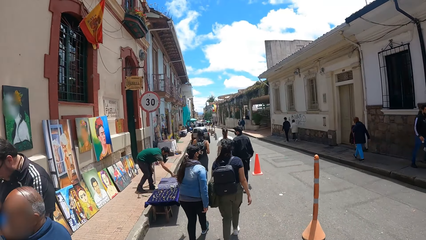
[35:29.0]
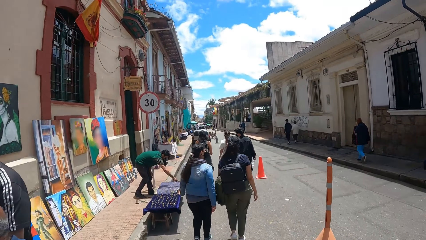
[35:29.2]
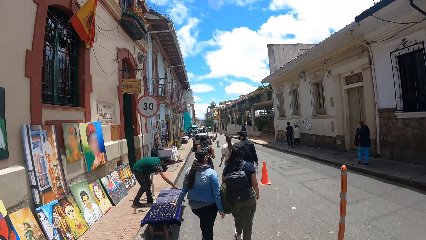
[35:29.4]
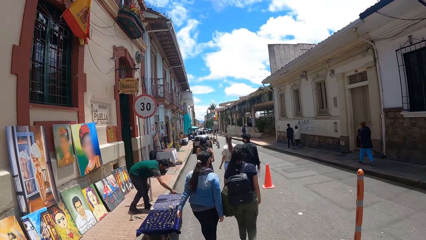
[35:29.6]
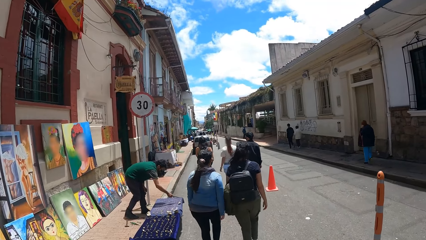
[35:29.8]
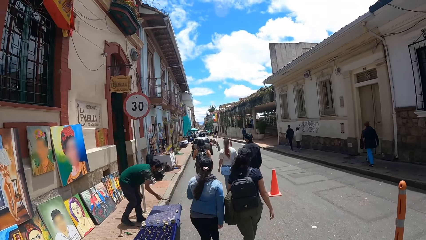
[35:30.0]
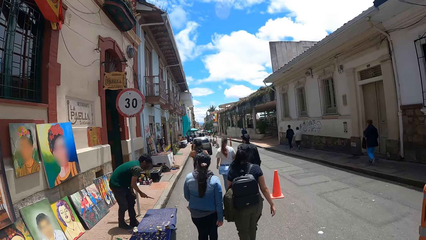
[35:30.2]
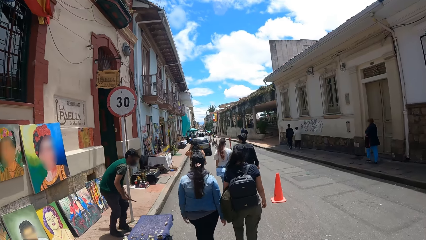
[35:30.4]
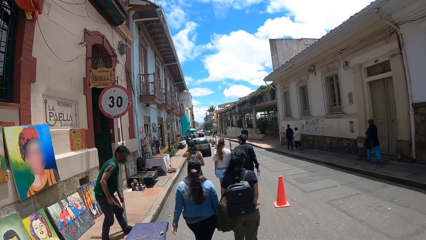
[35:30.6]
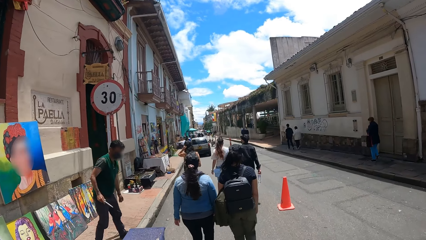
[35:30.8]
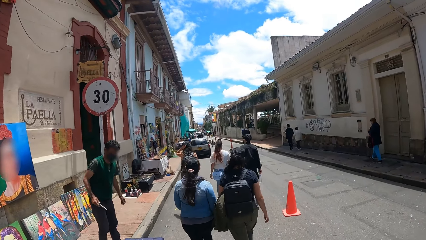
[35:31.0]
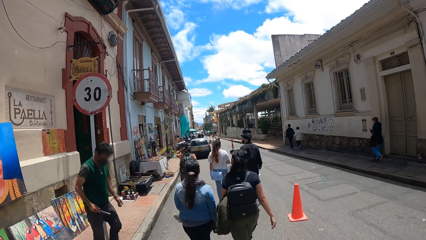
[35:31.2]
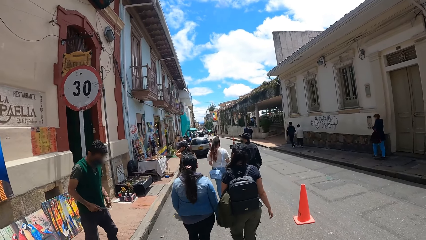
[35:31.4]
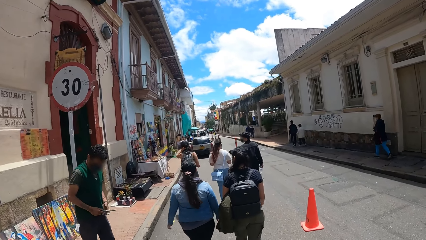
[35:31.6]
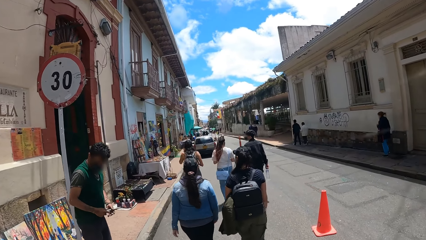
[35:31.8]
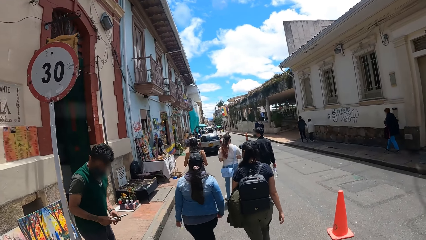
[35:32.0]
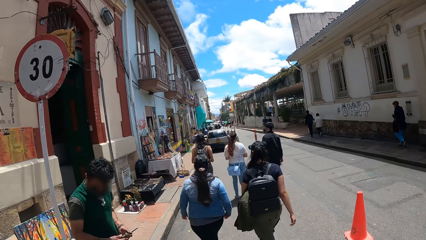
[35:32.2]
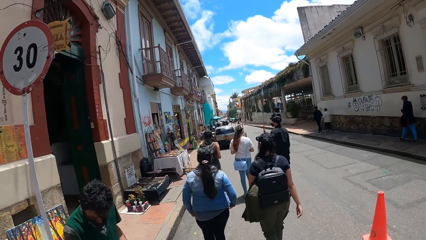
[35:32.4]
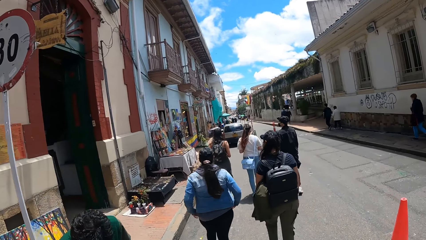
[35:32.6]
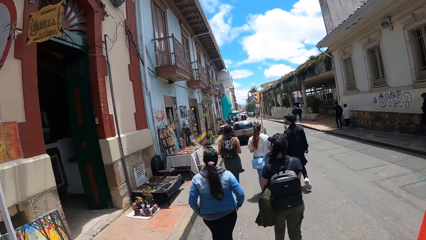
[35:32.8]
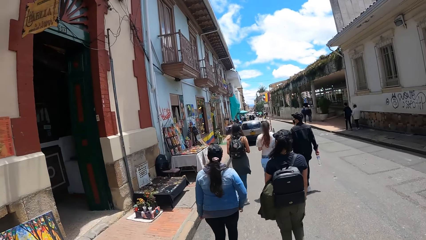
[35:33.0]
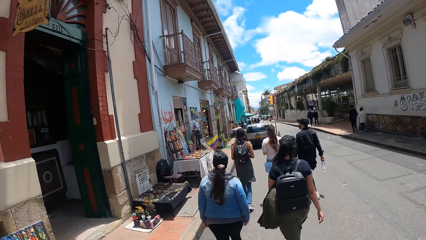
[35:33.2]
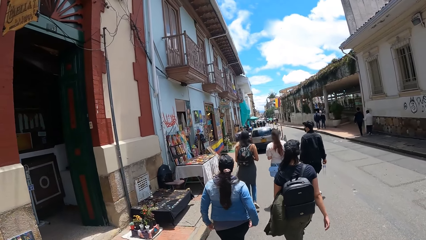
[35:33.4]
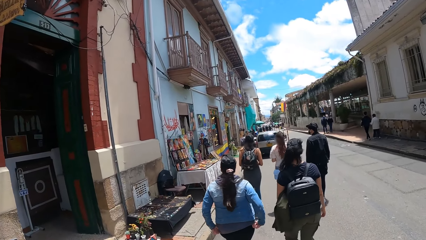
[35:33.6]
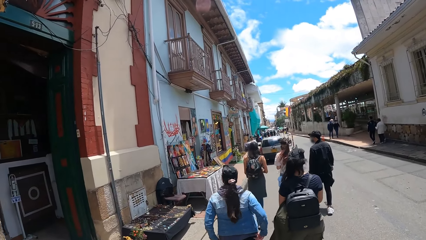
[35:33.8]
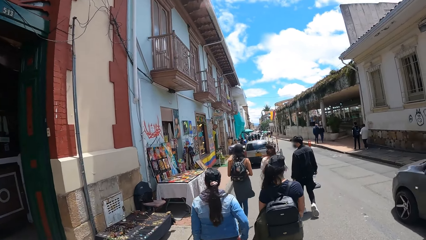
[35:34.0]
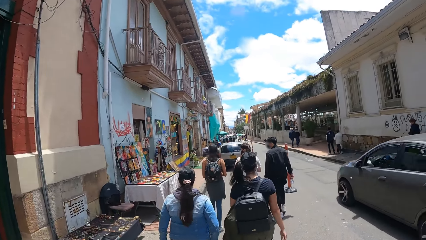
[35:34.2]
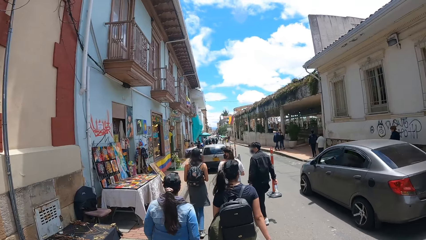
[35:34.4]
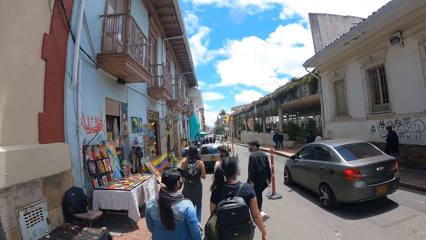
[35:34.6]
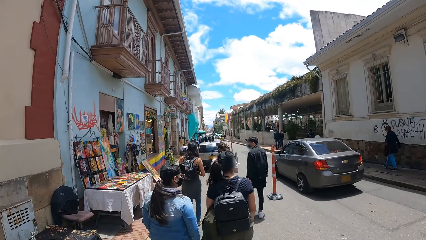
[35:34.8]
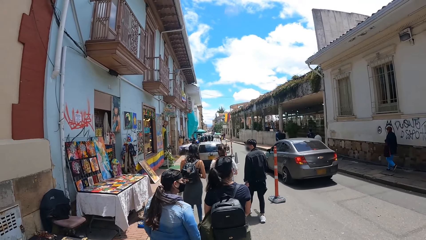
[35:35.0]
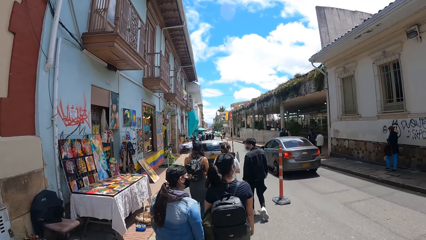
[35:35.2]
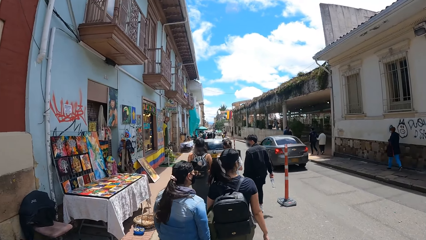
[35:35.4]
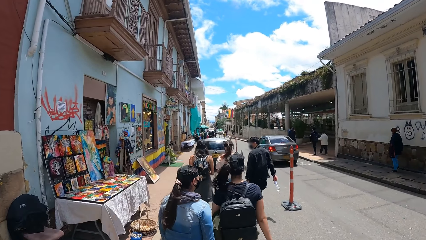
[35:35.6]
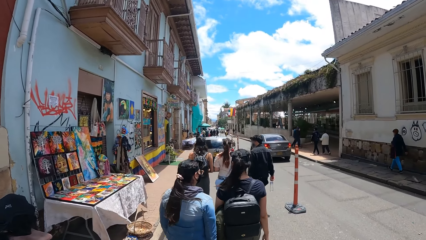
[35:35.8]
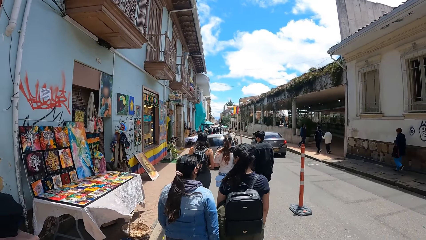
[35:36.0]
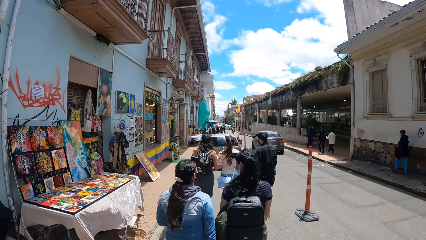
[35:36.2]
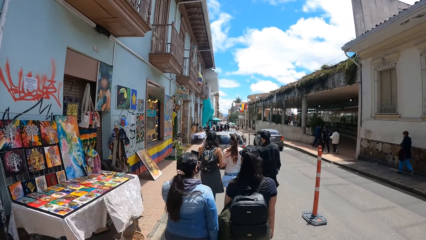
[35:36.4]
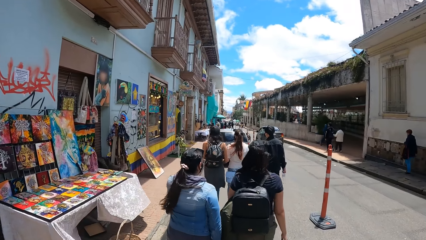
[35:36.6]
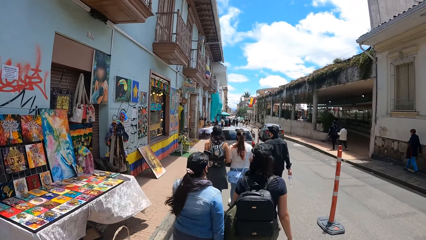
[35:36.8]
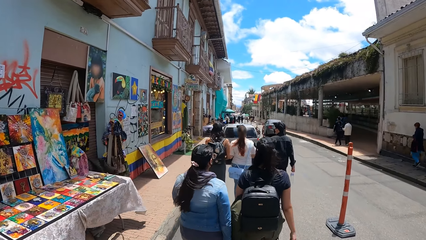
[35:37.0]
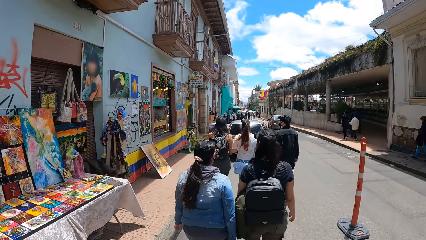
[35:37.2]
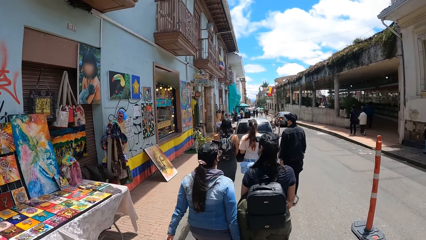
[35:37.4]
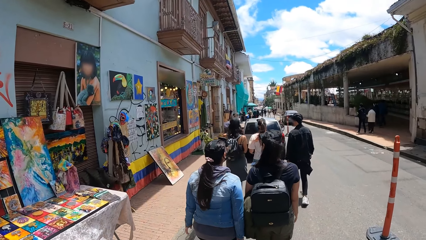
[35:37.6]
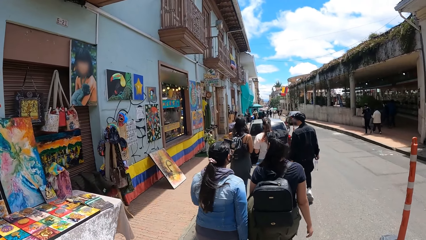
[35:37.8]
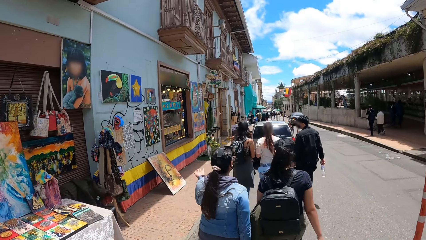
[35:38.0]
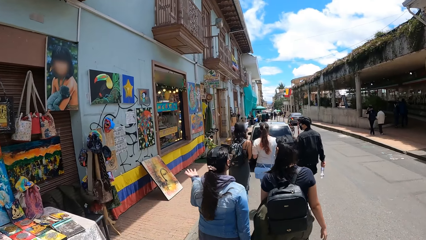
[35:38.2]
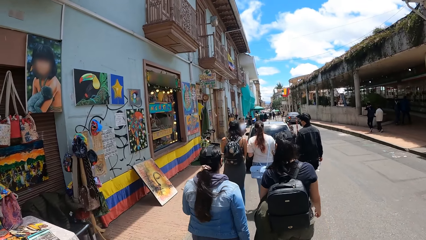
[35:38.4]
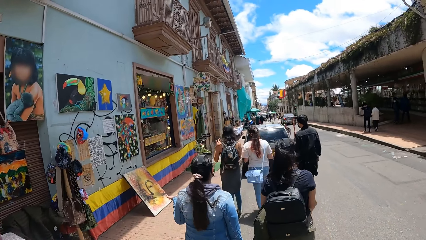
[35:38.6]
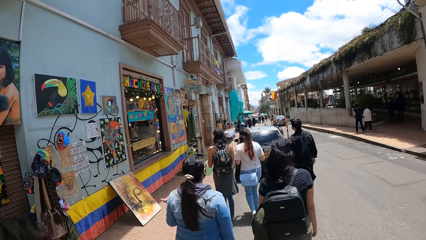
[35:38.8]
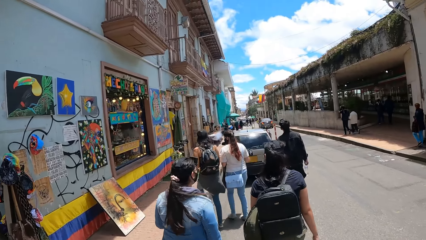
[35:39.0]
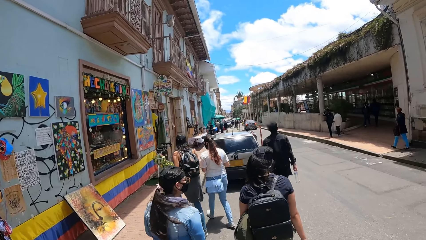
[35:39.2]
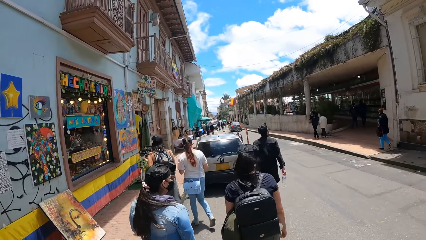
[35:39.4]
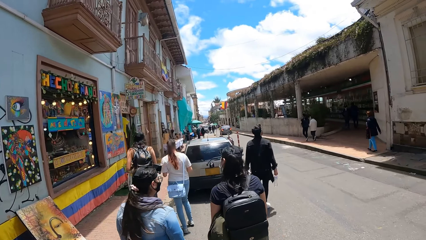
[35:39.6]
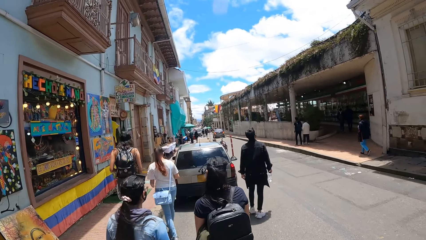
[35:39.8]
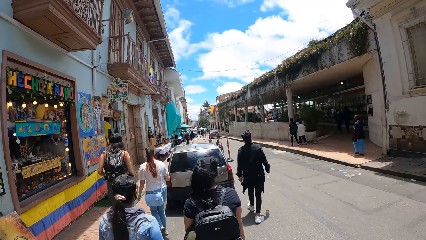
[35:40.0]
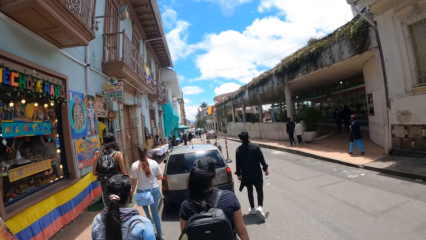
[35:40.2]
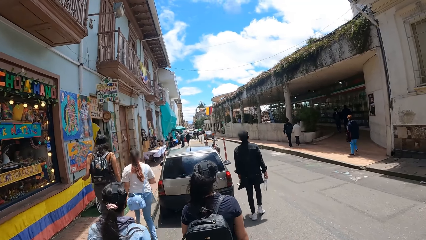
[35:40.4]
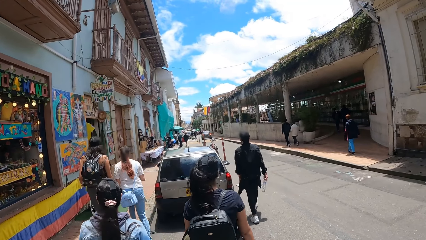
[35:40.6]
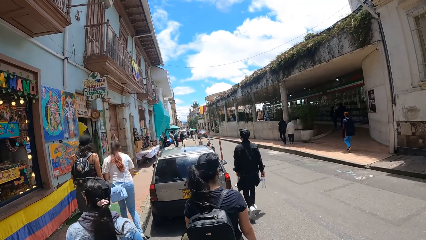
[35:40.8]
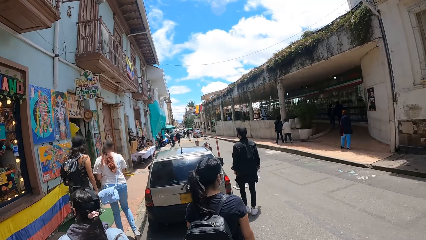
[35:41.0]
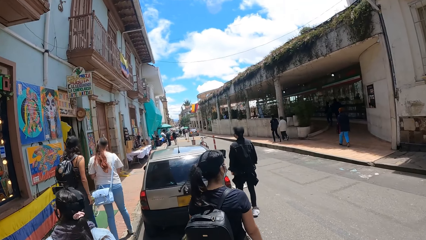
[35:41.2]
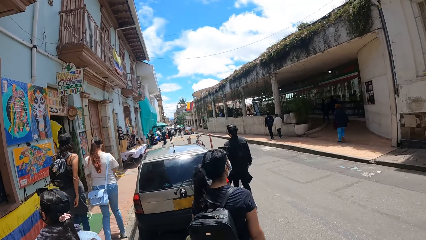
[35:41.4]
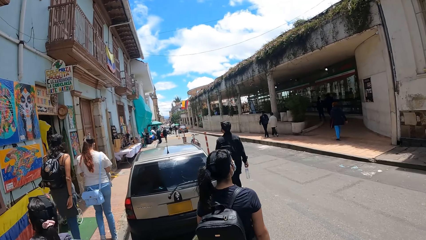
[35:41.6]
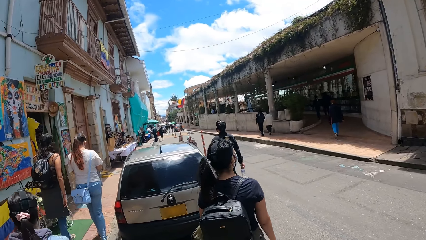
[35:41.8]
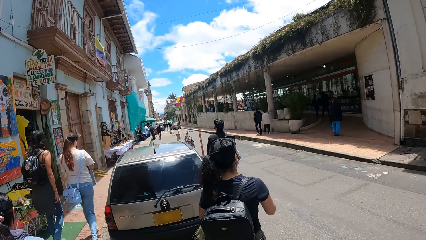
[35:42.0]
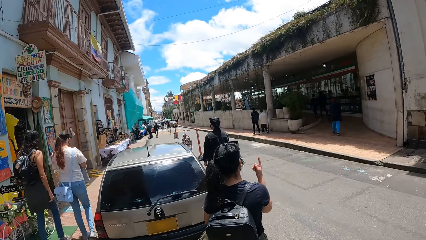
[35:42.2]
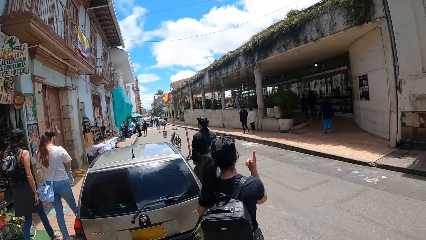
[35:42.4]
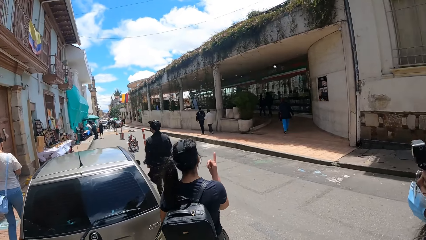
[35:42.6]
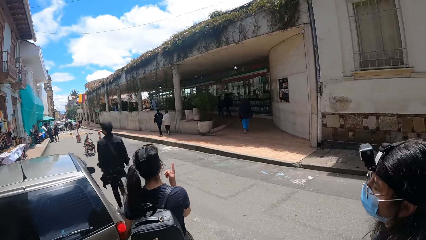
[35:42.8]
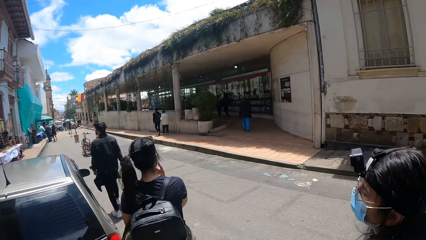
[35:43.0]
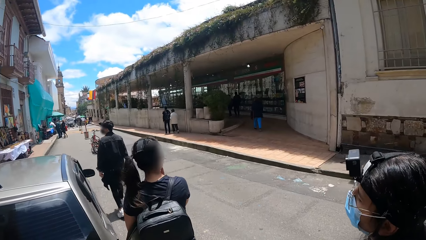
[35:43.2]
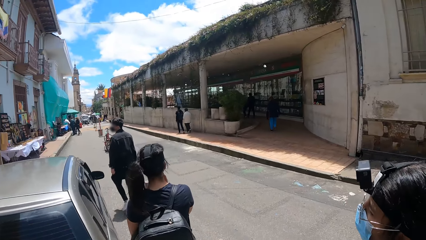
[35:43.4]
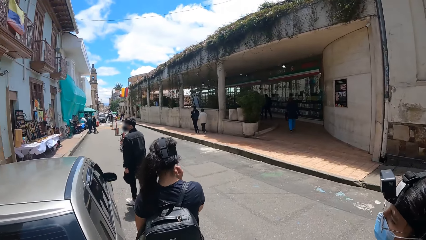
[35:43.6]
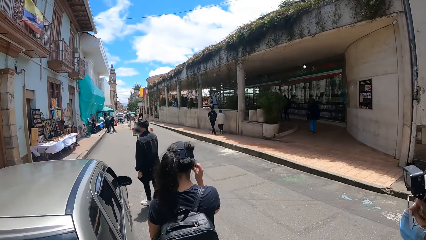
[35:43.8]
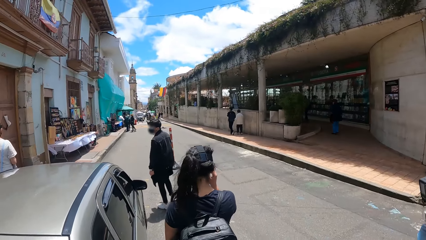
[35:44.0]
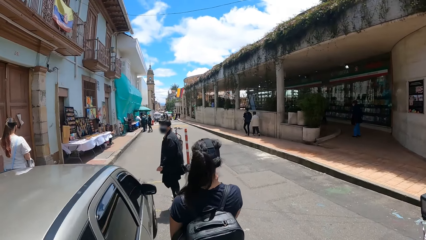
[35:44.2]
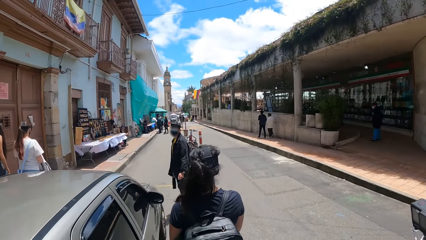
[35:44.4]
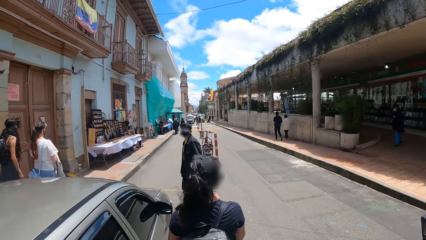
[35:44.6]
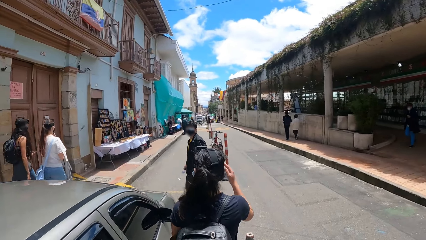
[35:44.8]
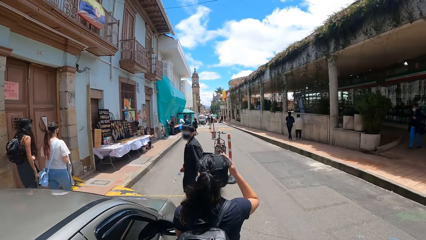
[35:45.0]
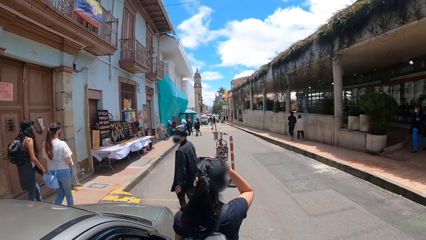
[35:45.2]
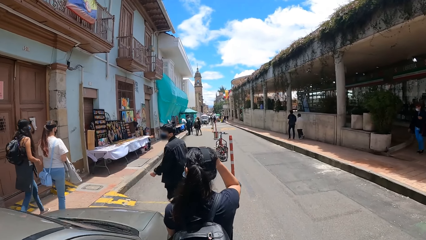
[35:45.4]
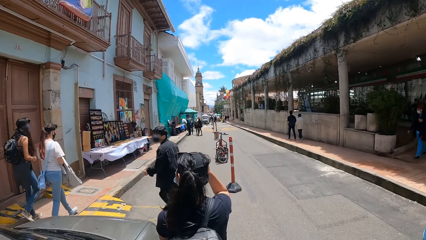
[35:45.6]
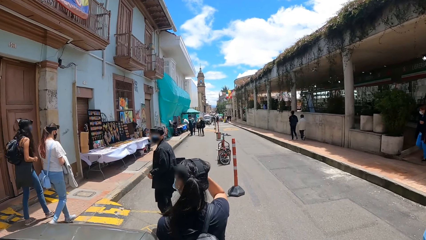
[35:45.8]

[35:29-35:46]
The camera wearer walks beside a woman. A person lifts up the right hand.
